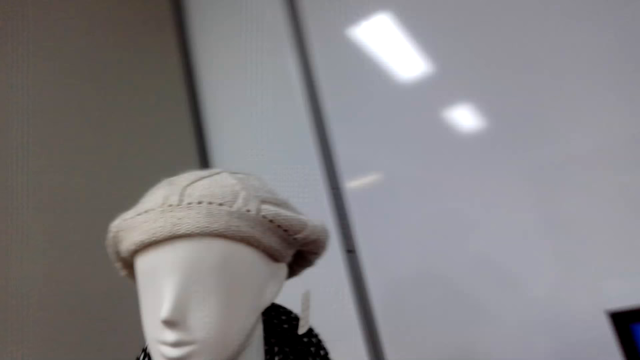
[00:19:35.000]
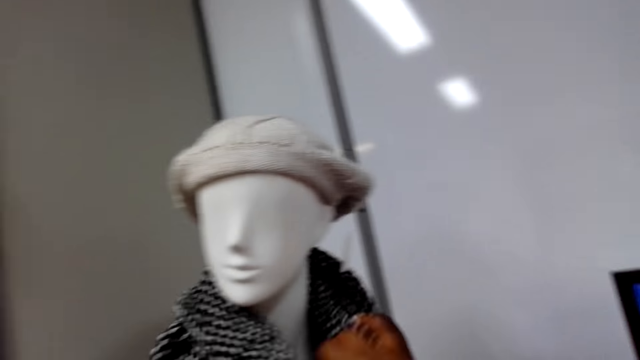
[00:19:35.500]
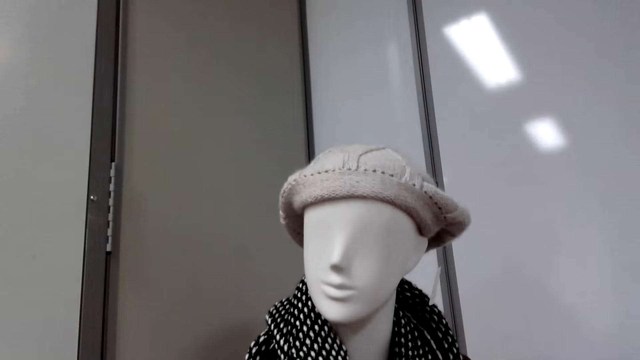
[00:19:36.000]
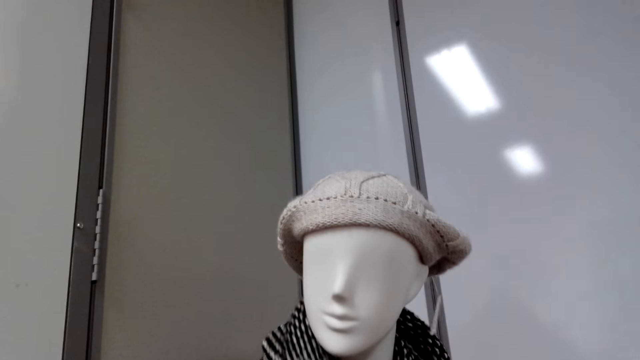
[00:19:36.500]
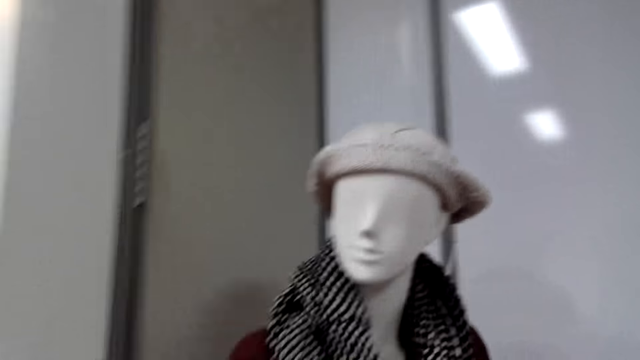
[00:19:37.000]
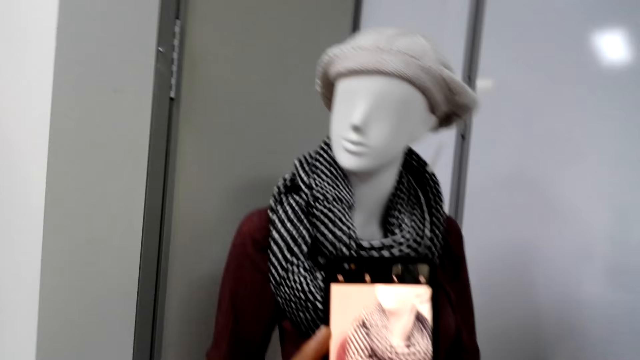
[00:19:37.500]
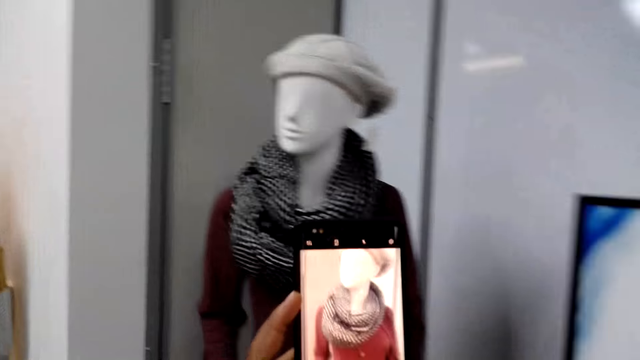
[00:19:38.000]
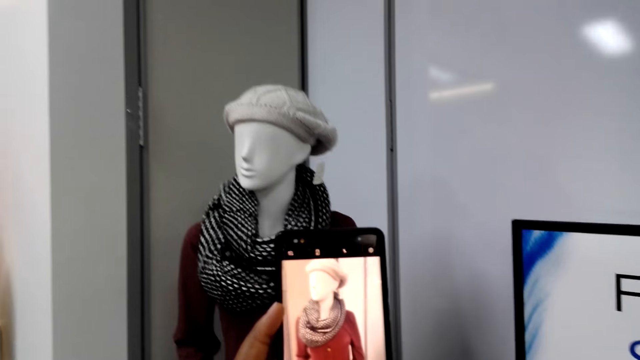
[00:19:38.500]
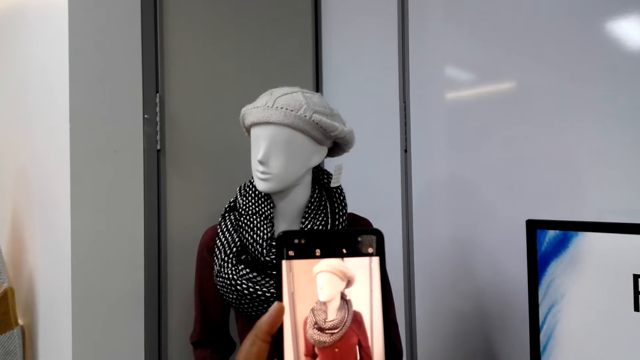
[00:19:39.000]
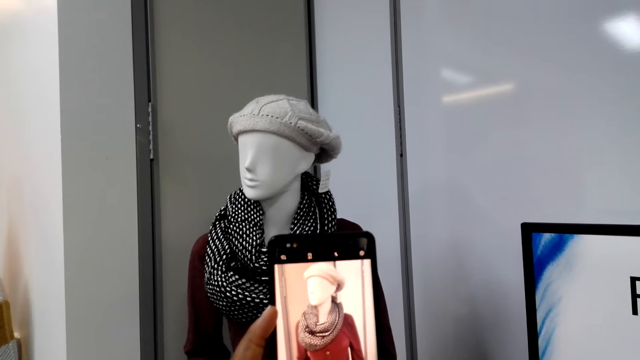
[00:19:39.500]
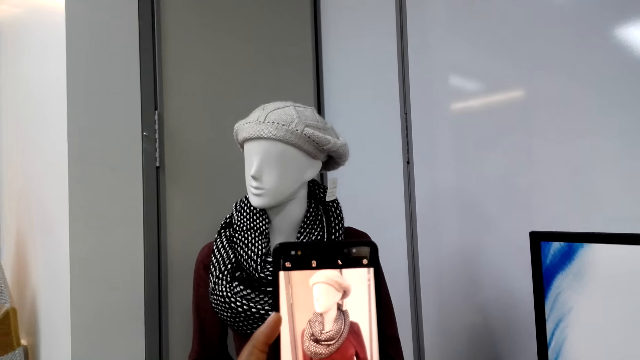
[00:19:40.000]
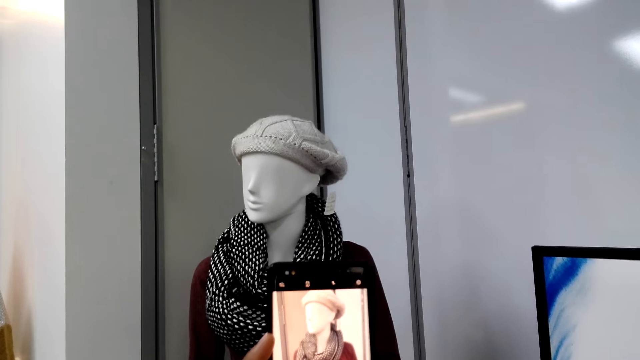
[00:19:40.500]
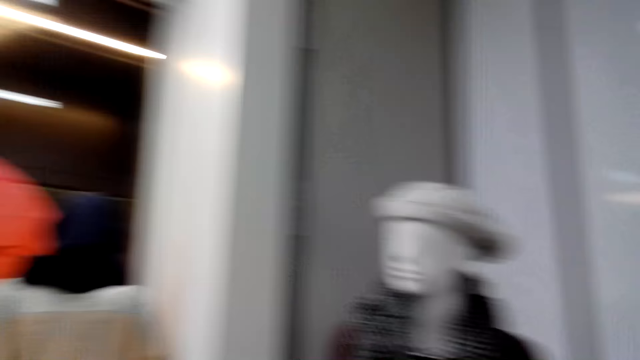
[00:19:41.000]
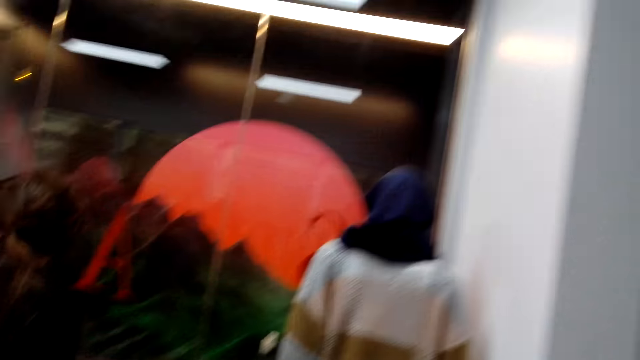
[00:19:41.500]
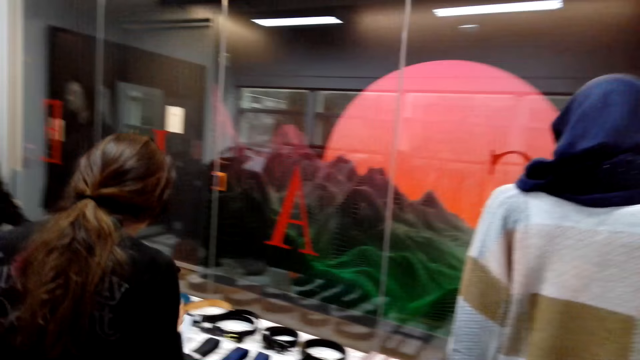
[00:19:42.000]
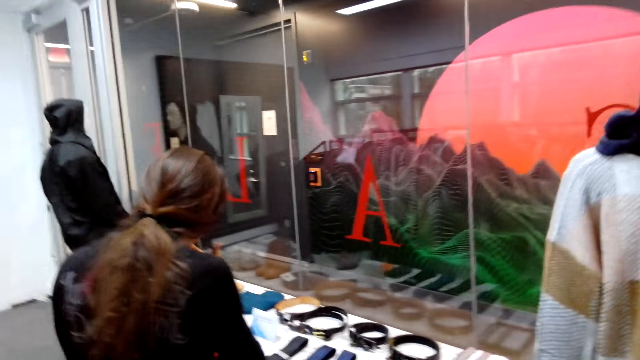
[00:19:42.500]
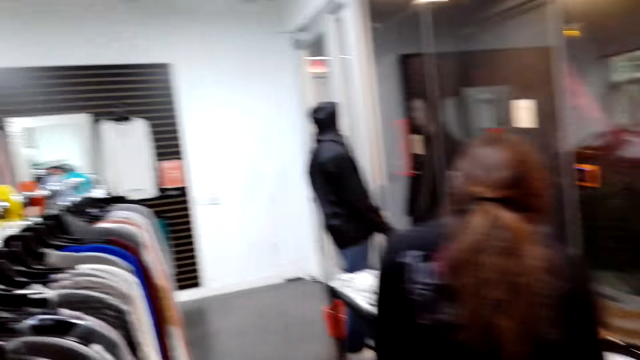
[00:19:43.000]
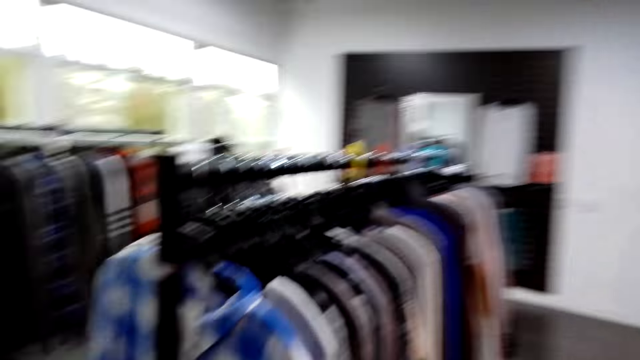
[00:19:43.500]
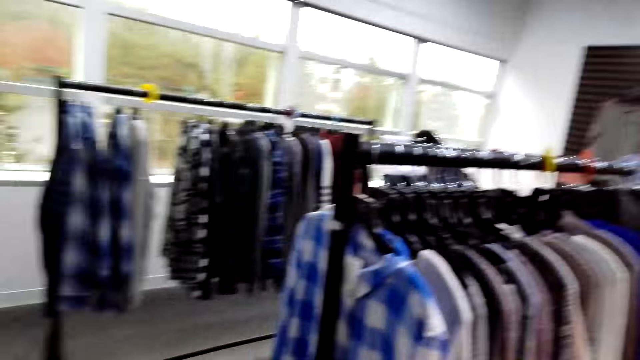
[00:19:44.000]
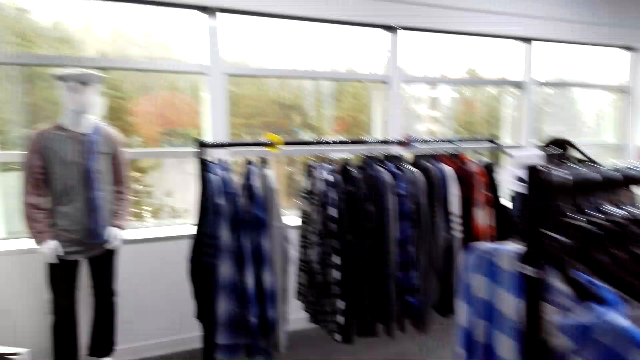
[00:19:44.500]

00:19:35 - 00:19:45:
The camera wearer touches the scarf. They hold the scarf, talk to themselves, and take a picture of the scarf or the clothed dummy. They turn to the other side and look around the boutique.

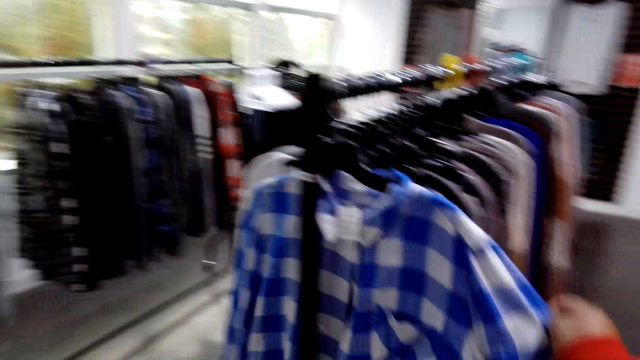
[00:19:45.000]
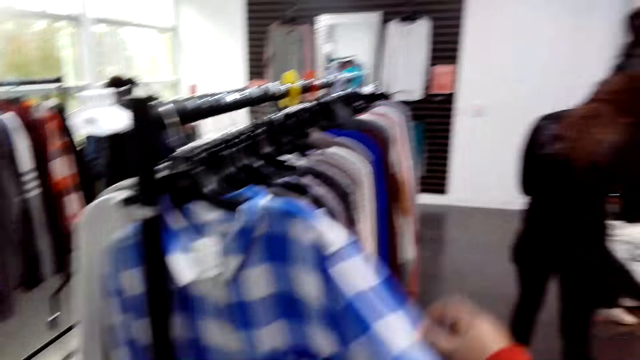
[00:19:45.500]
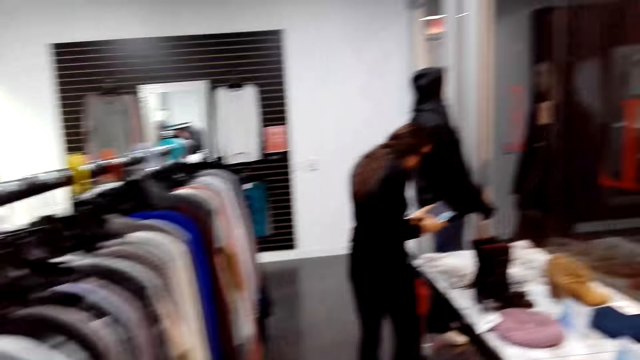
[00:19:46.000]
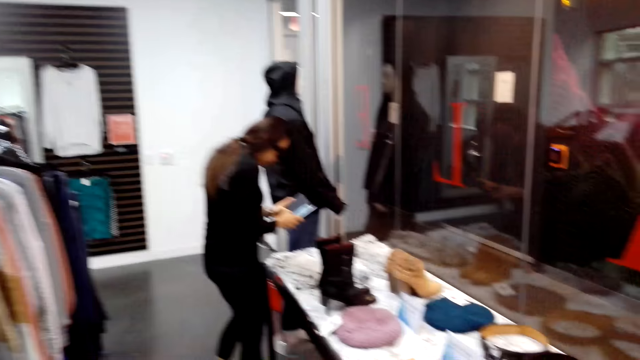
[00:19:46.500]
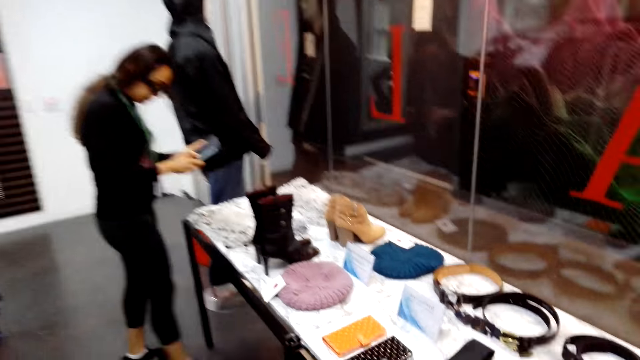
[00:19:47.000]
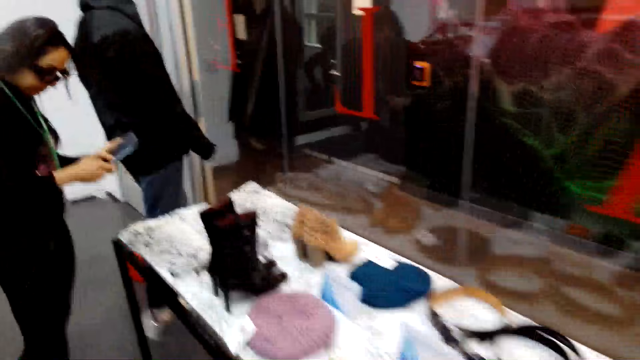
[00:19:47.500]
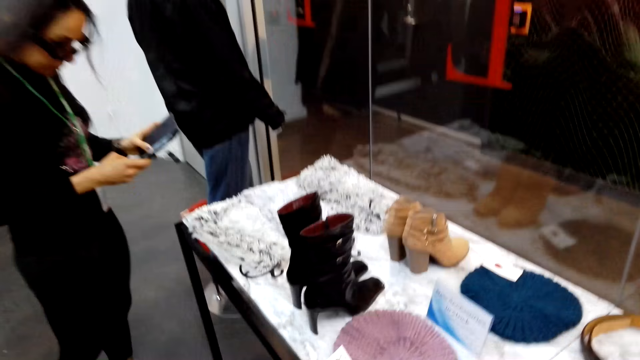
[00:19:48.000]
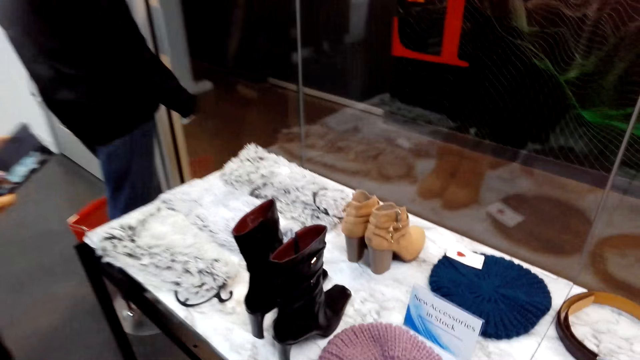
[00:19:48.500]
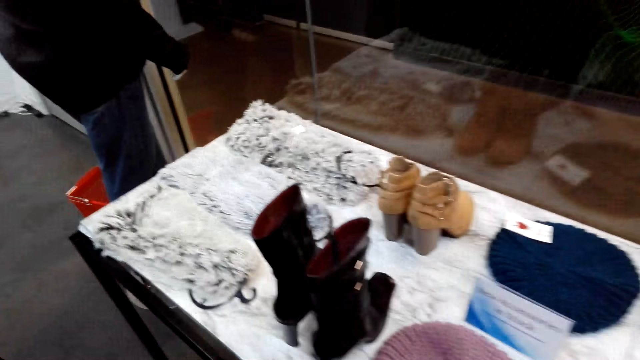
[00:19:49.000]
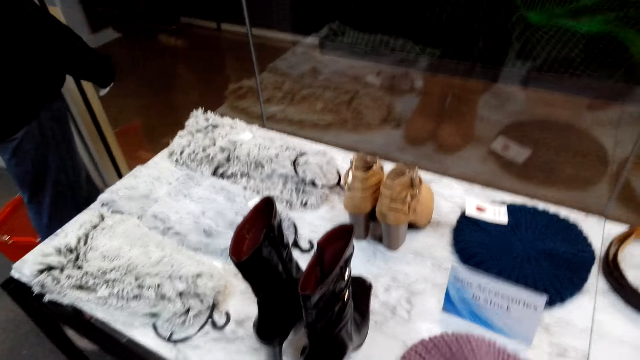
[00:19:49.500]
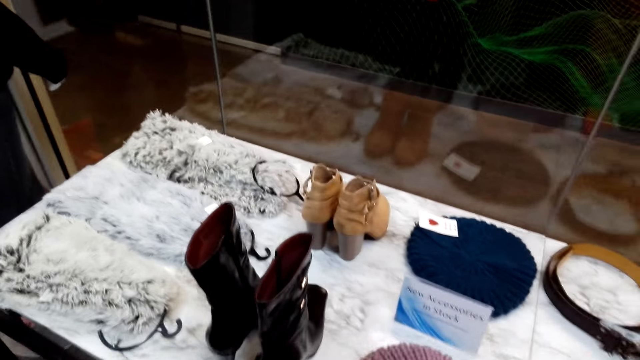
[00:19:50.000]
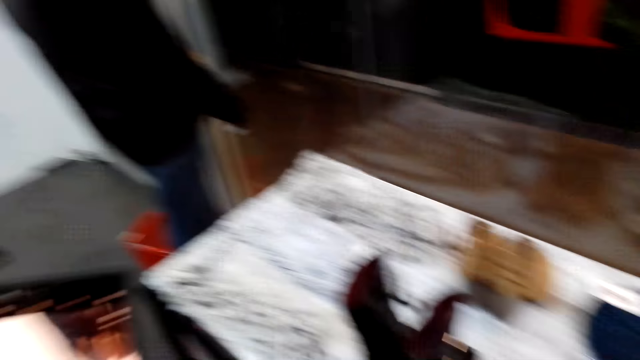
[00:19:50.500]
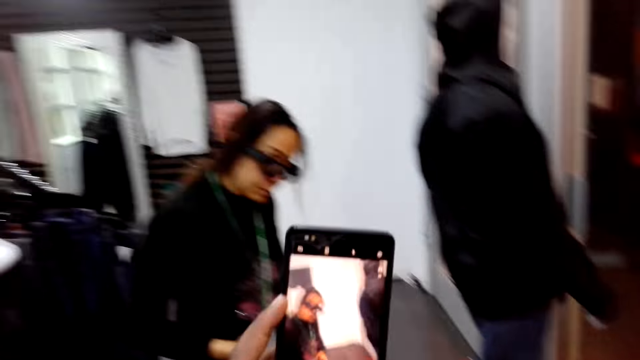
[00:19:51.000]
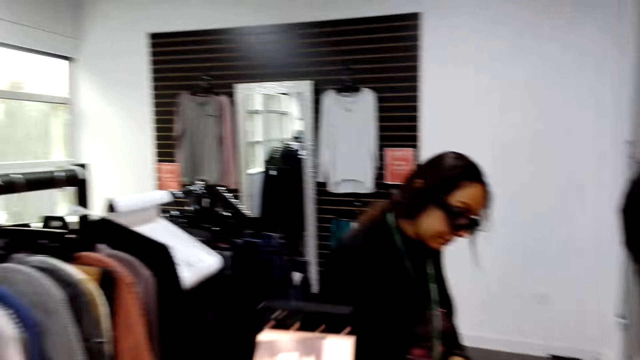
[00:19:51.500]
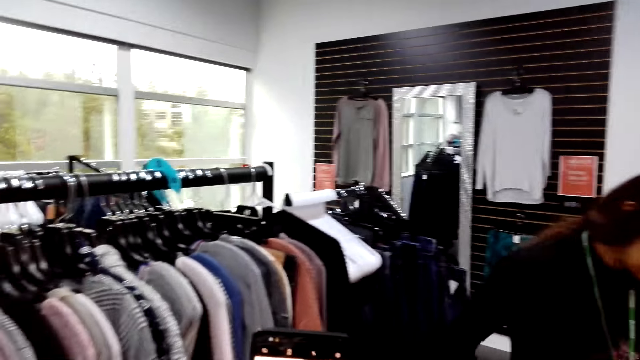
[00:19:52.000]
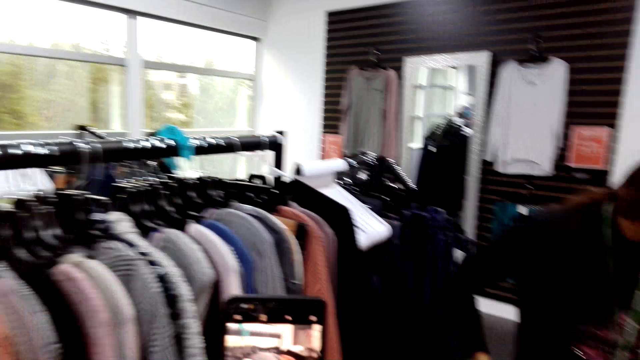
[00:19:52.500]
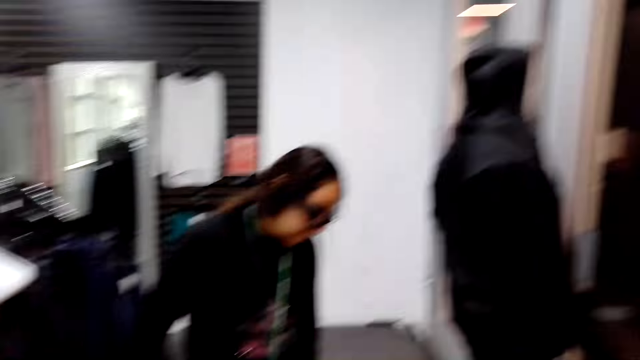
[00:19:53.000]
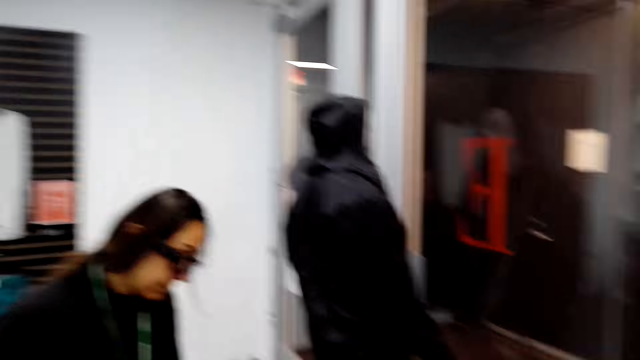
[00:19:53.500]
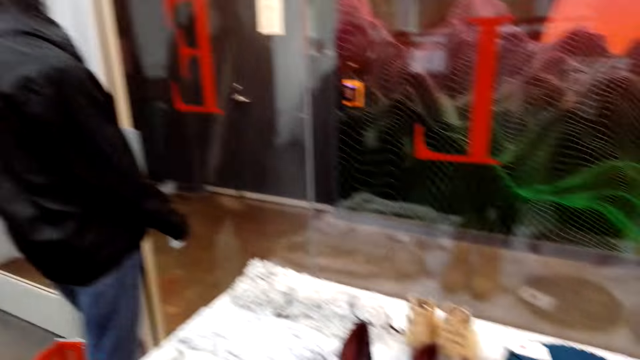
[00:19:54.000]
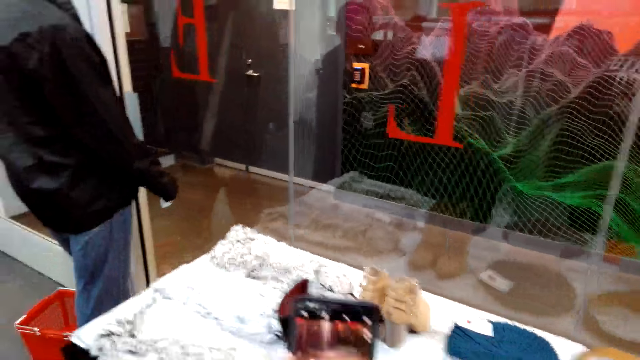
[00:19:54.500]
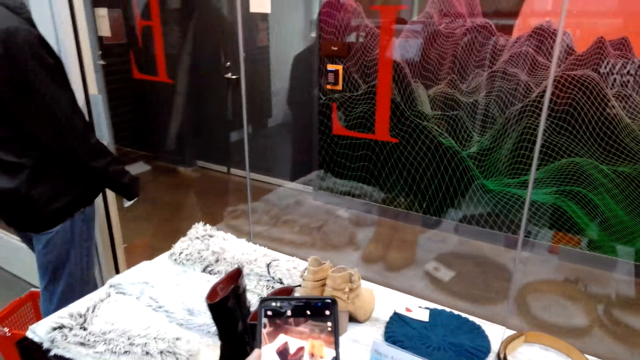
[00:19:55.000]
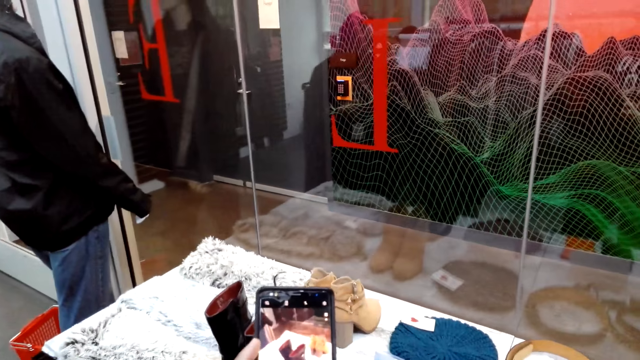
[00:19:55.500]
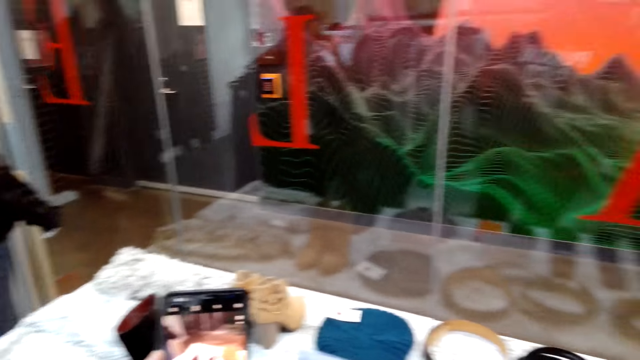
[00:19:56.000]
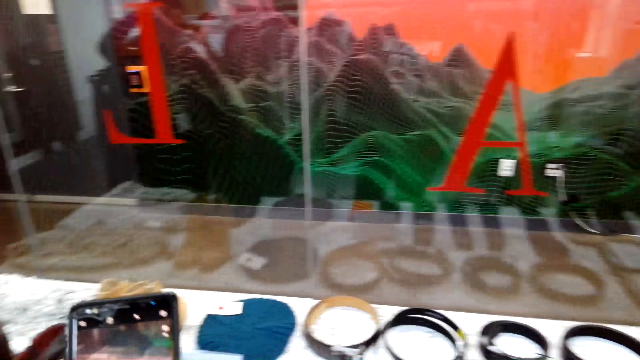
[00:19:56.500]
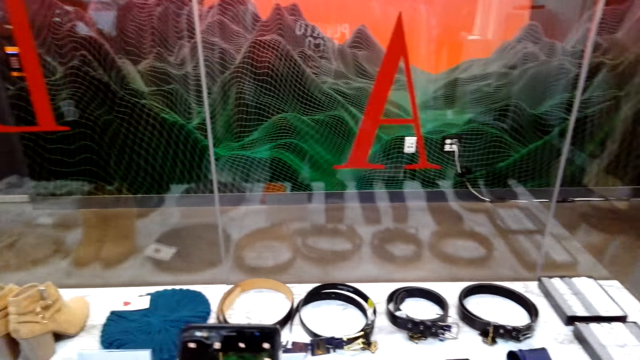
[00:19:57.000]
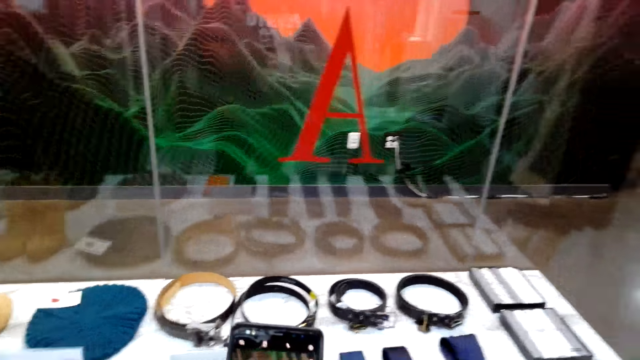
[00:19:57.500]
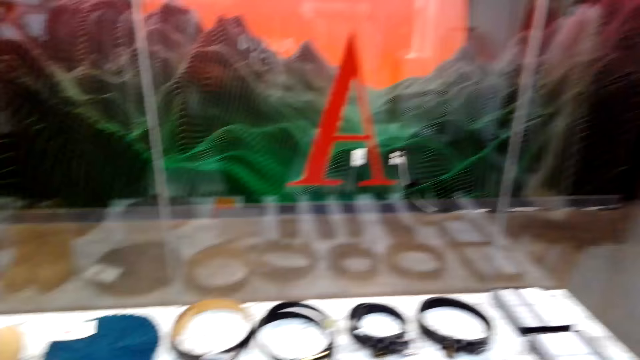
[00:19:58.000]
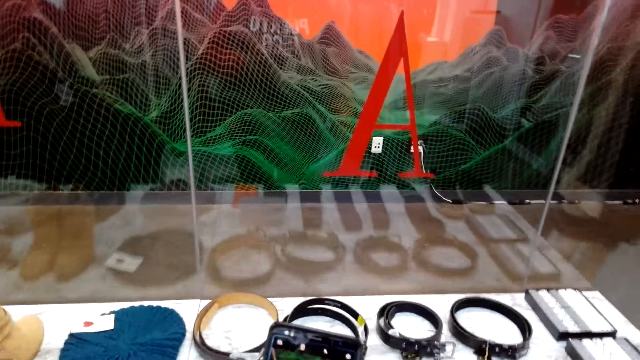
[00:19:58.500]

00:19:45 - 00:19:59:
The camera wearer touches a shirt. They look at the shirt. They walk around the boutique towards the displayed boots. They look at the boots. They take a picture of a woman. The camera wearer looks around the boutique. They take a picture of the items on the table. They look at the belts.
